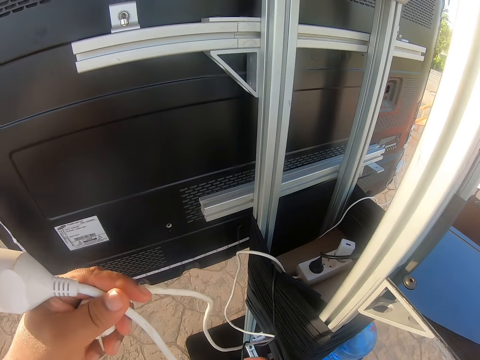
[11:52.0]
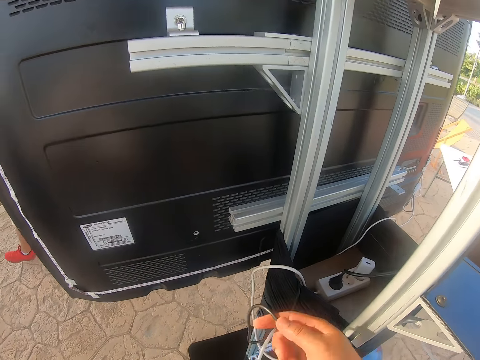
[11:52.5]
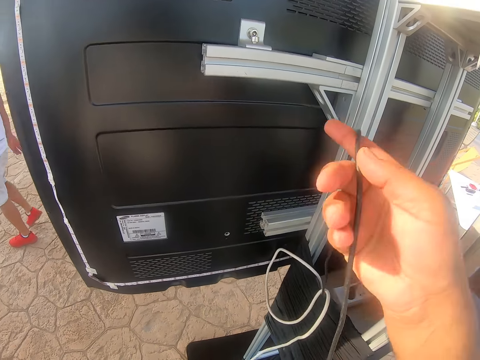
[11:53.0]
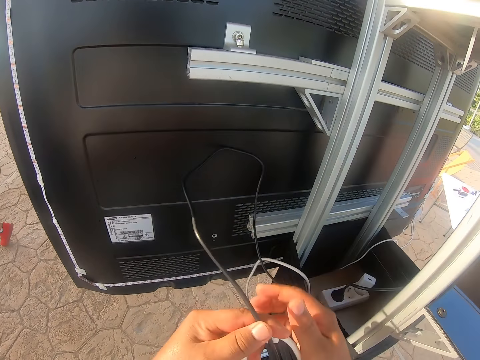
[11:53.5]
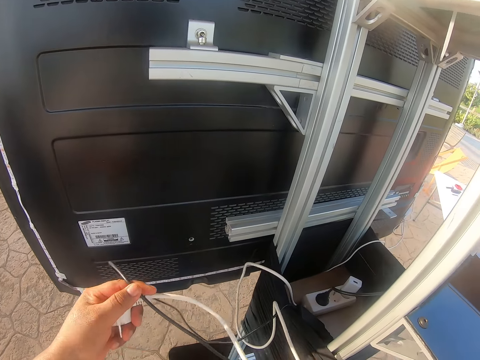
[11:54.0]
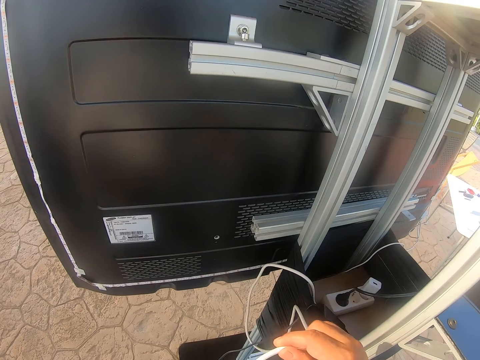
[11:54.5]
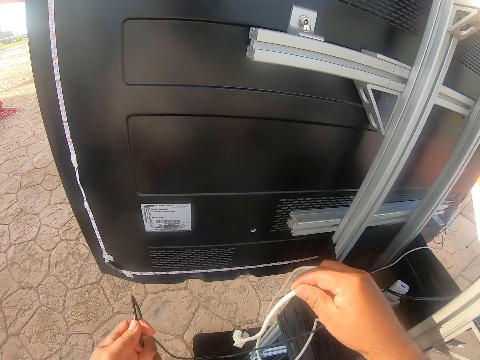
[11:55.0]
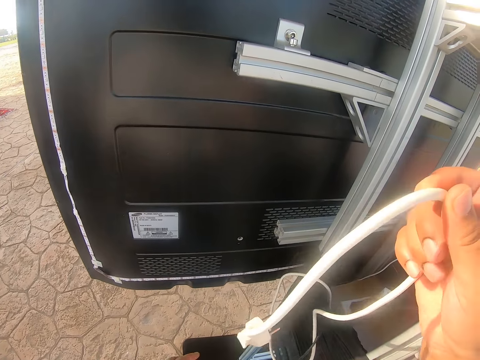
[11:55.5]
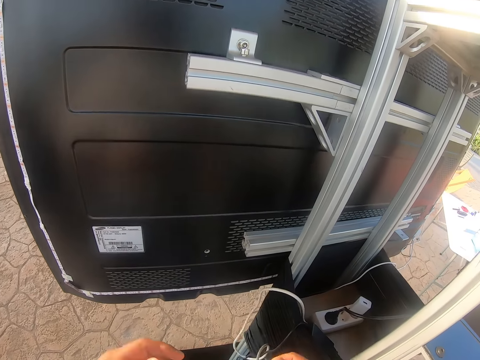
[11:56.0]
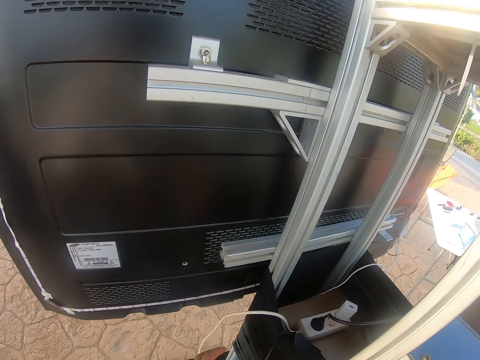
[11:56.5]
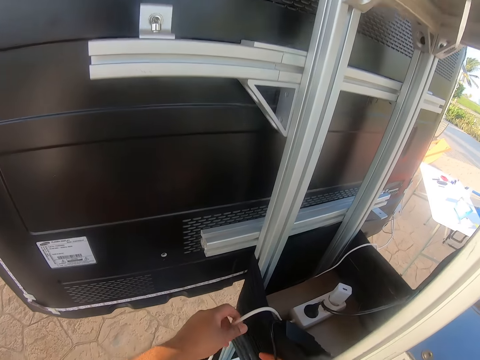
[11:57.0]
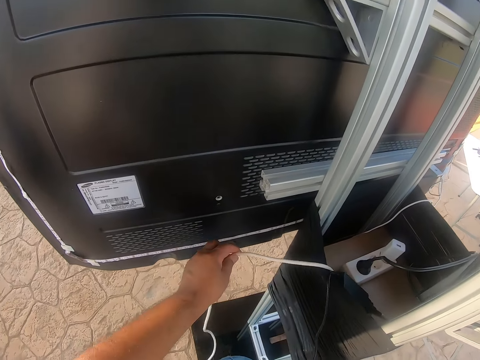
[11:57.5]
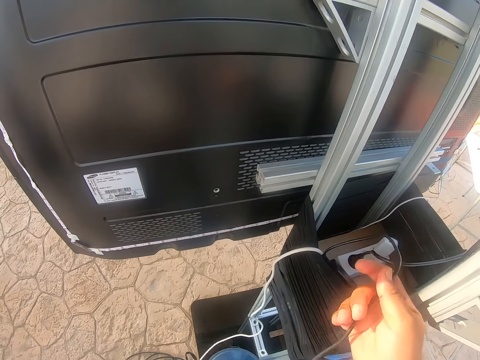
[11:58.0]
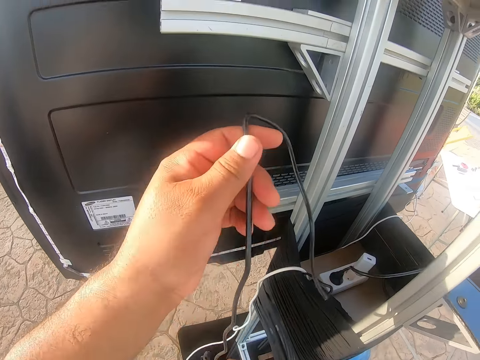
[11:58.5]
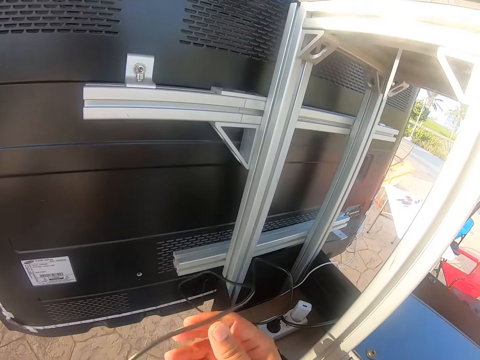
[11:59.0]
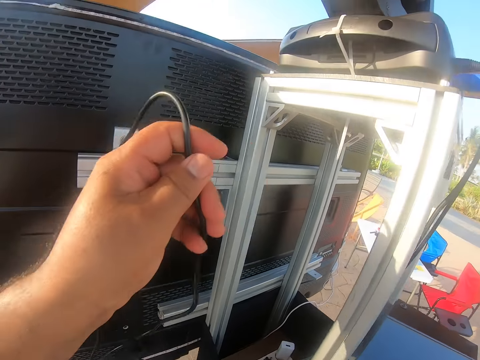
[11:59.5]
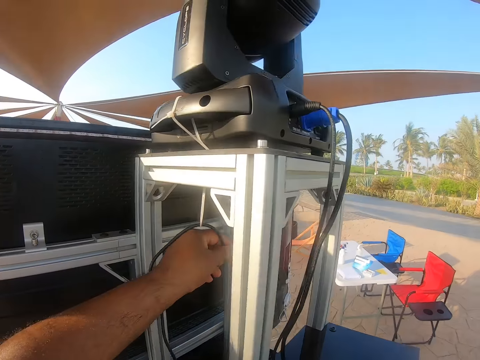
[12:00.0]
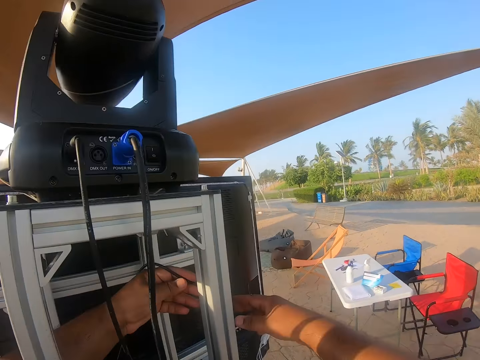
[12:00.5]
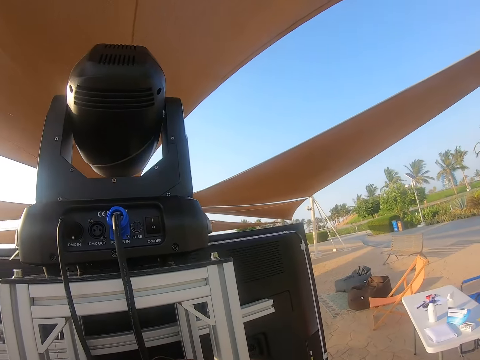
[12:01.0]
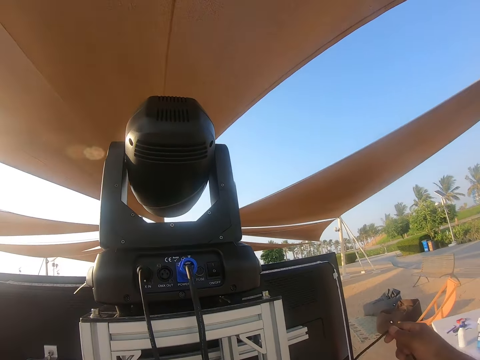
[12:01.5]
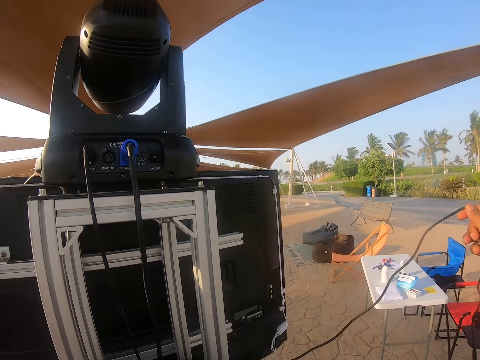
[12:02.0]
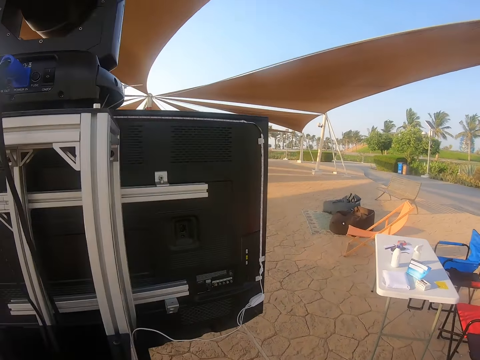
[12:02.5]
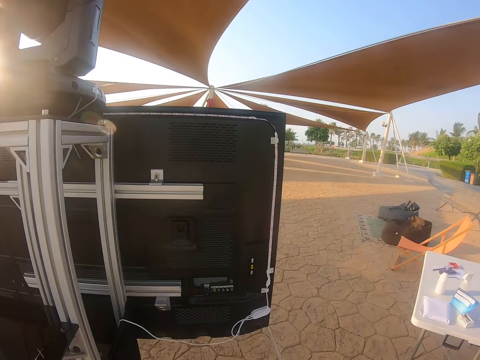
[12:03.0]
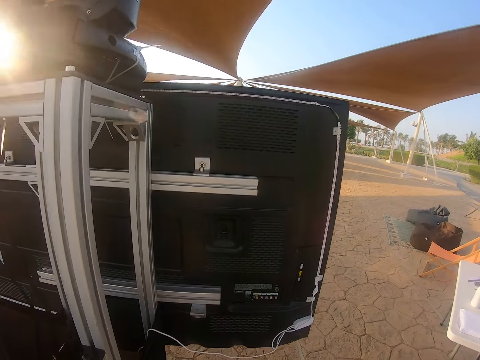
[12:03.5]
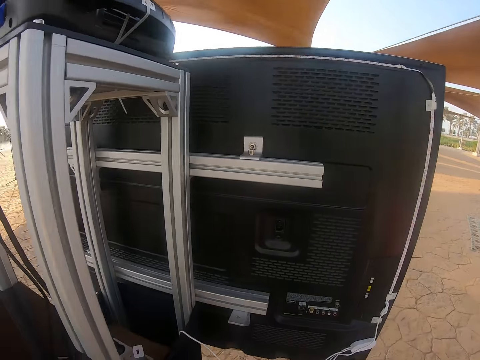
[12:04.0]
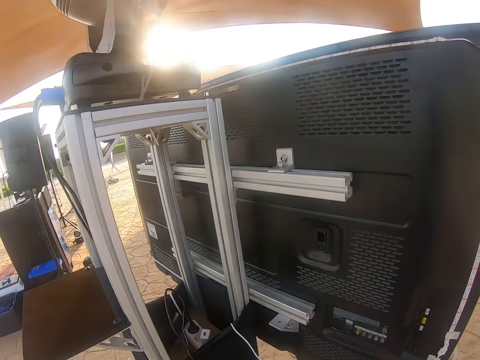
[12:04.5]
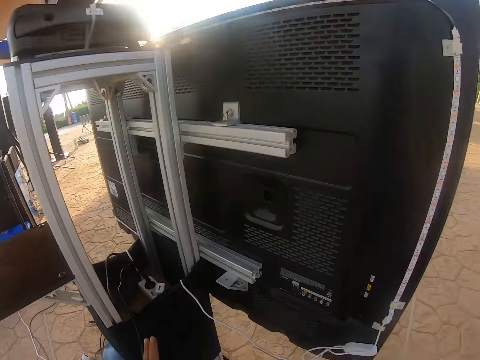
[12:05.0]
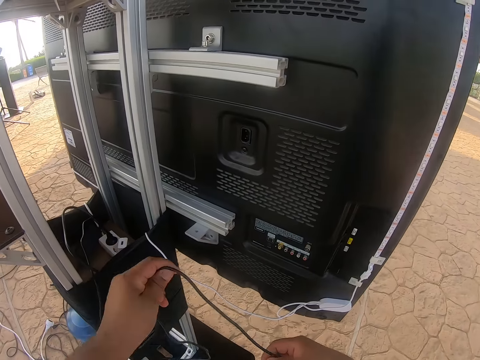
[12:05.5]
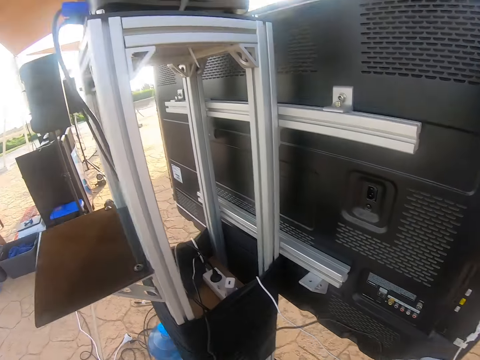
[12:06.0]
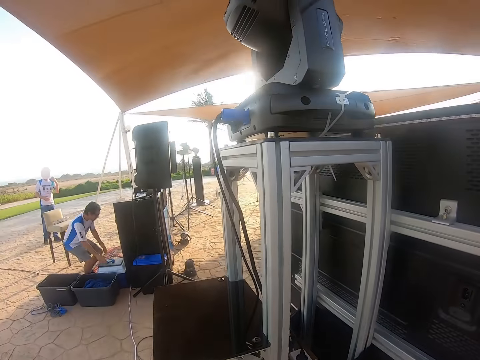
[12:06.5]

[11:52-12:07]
The camera wearer puts the wire on the pole. They hold the wire. They hold the wire again.

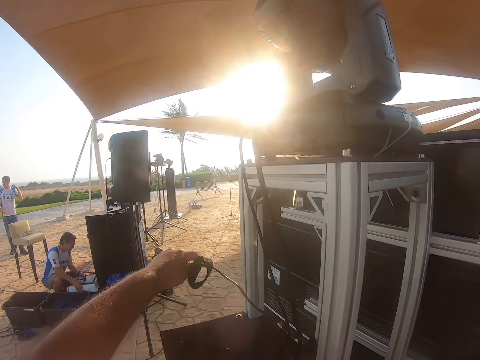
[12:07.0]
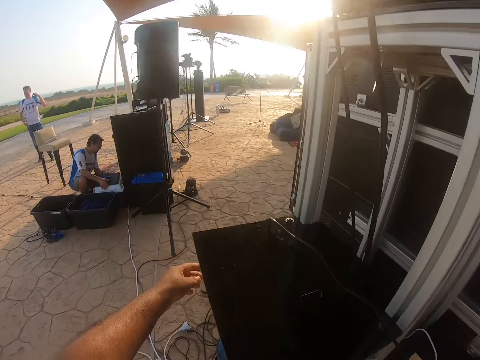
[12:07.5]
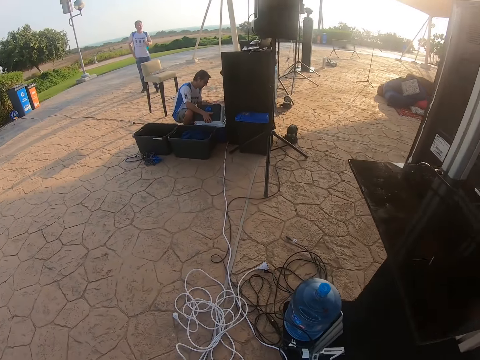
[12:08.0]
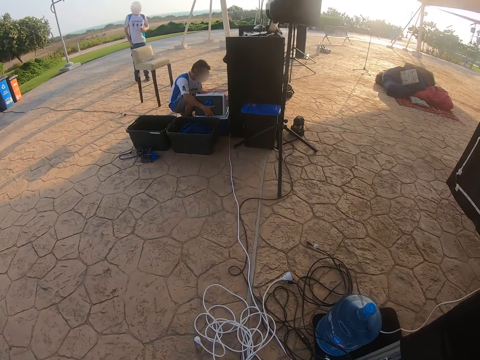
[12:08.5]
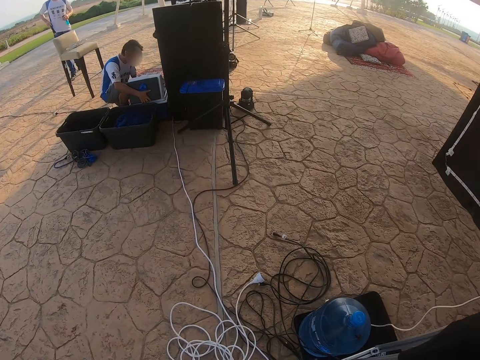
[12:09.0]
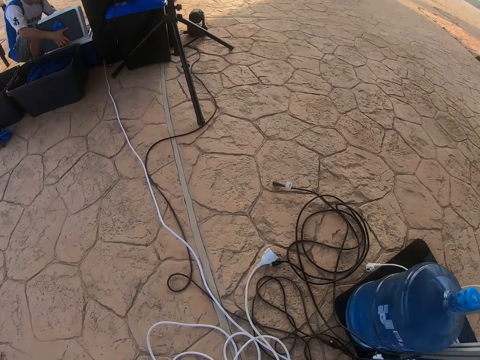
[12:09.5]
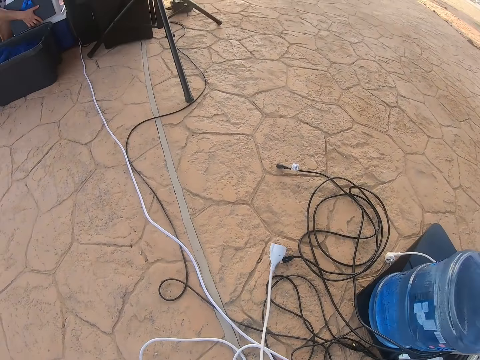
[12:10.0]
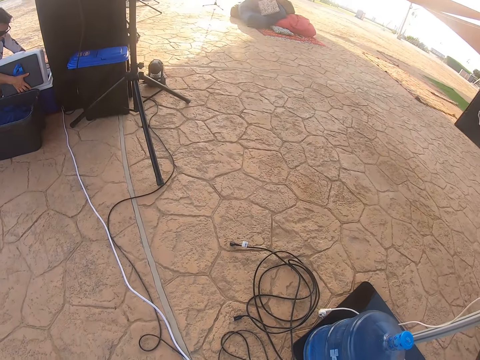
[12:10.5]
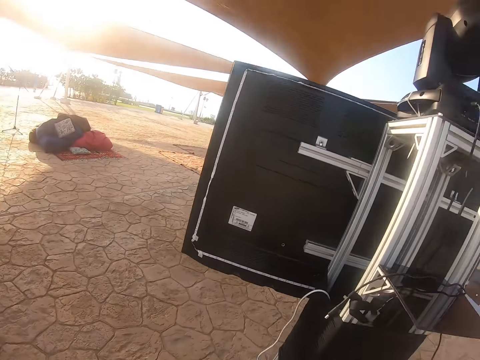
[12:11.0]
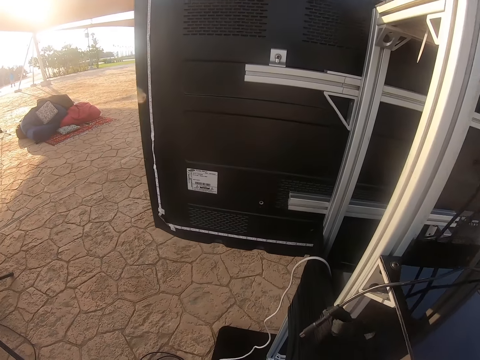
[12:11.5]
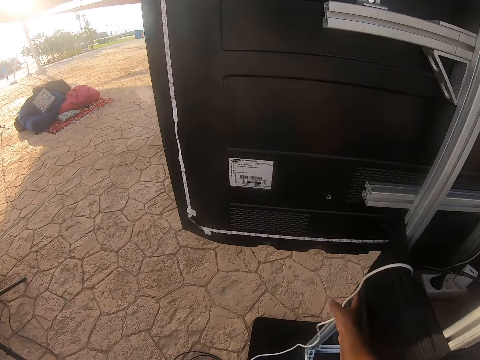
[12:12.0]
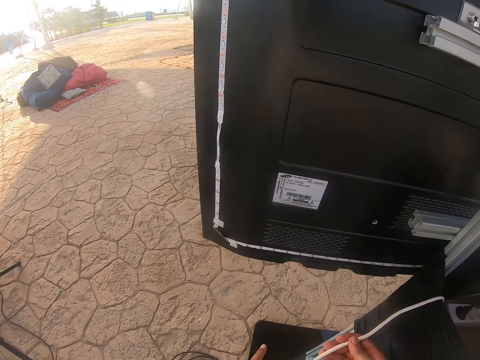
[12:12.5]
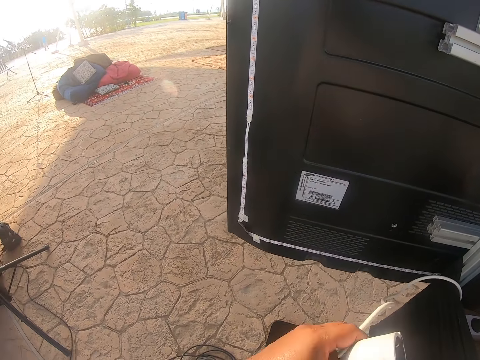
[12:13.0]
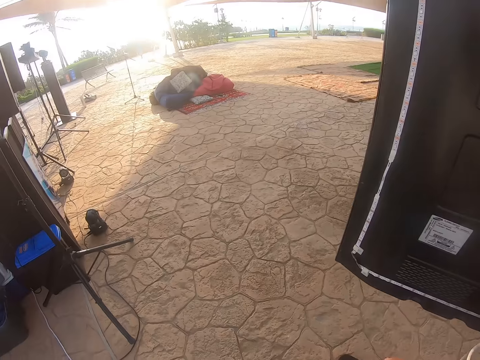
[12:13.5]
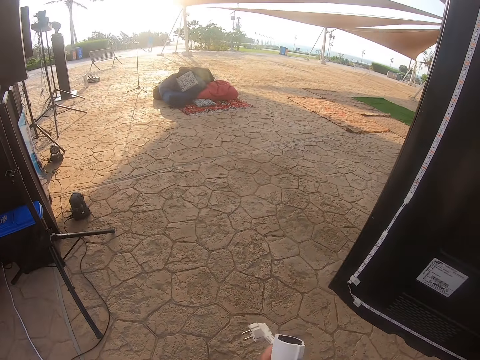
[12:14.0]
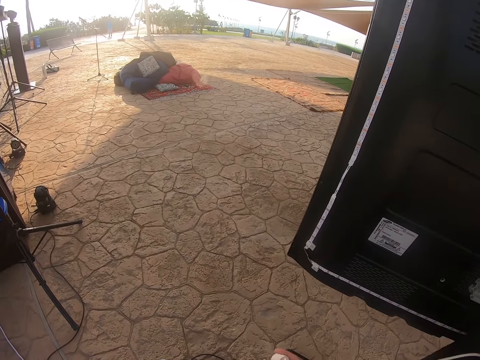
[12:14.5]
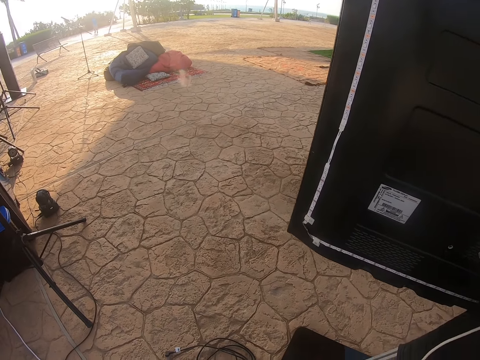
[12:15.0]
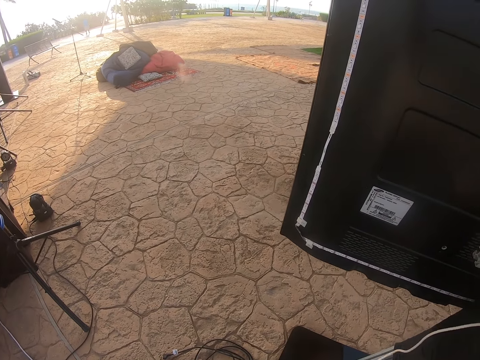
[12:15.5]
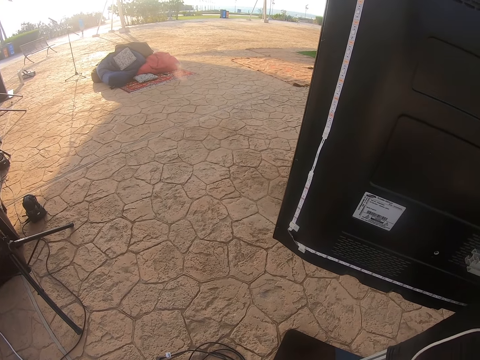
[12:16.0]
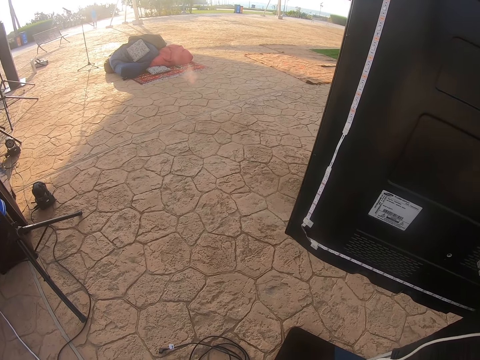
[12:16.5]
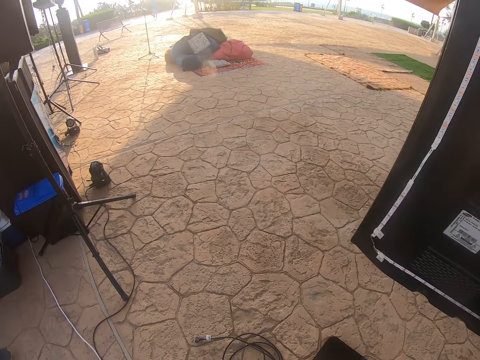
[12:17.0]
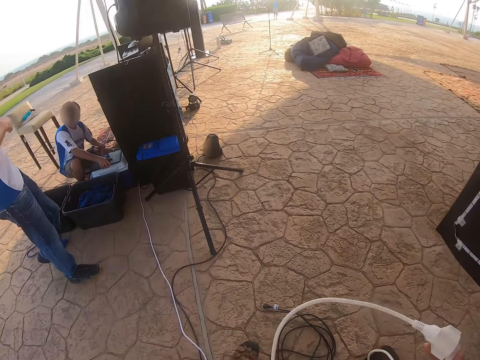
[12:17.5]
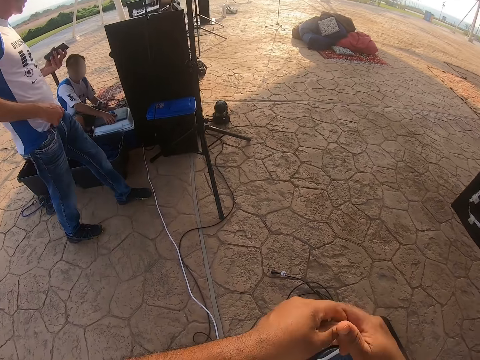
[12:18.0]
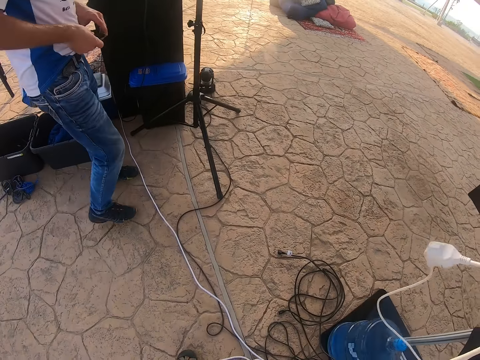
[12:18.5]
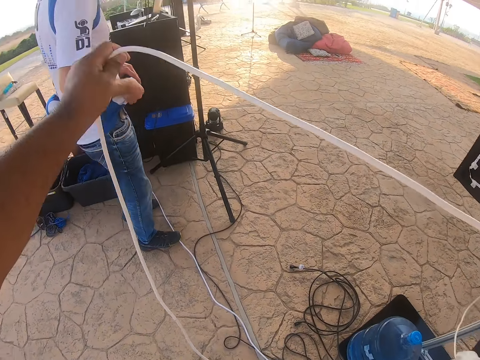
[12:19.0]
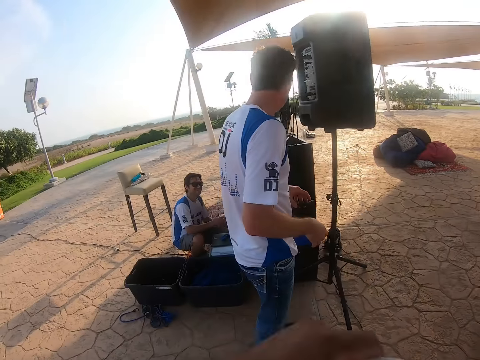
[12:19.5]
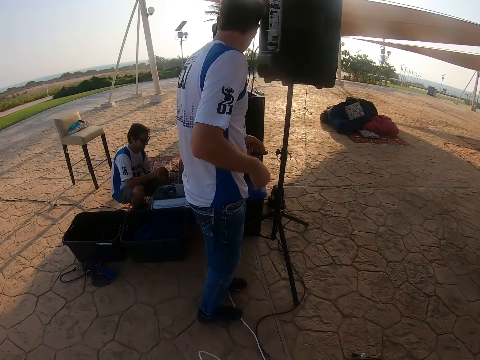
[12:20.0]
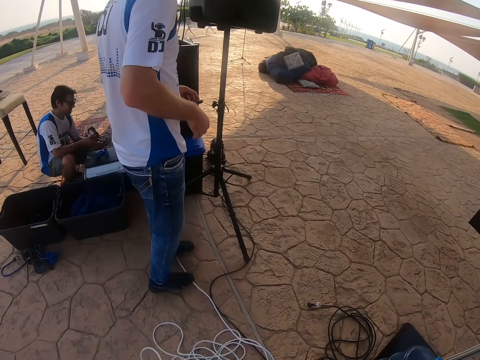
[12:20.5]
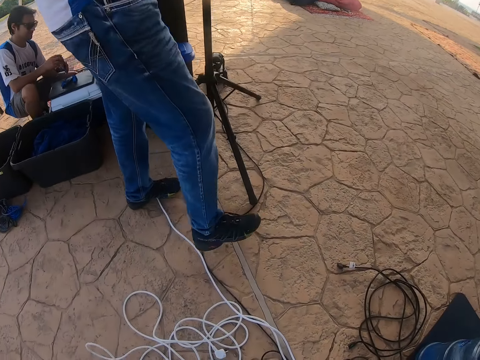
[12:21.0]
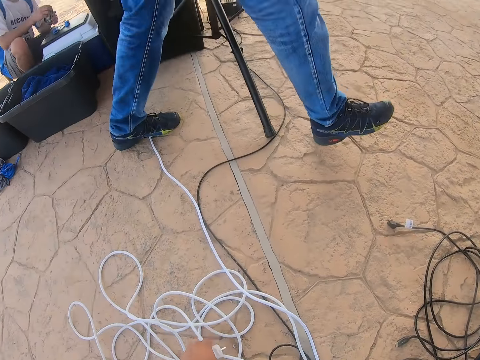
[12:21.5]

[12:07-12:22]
The camera wearer puts the wire down. They move to the wire. They walk around. They pick up the wire. They touch the cables. They hold the wire. They look around. They look at the tv. They pull the wire. They touch the cables.
